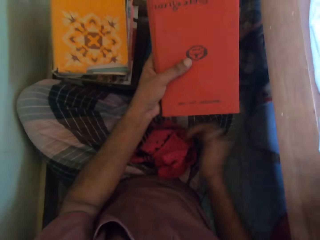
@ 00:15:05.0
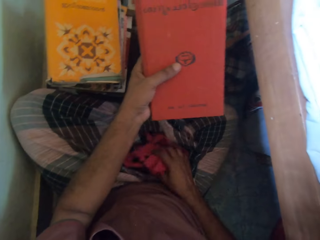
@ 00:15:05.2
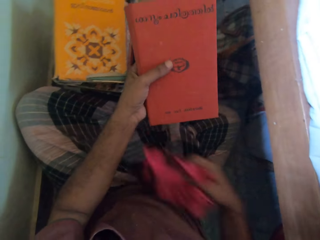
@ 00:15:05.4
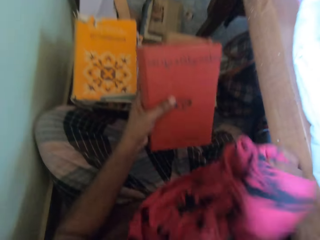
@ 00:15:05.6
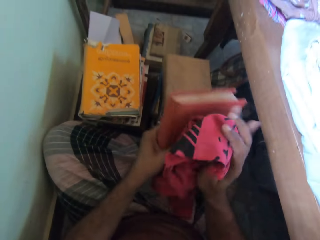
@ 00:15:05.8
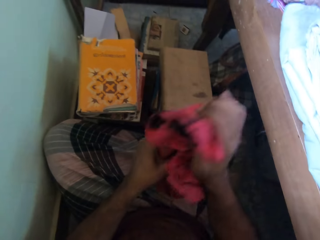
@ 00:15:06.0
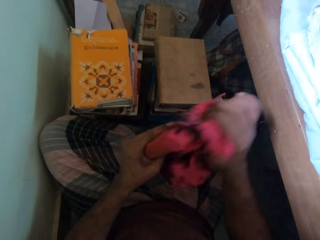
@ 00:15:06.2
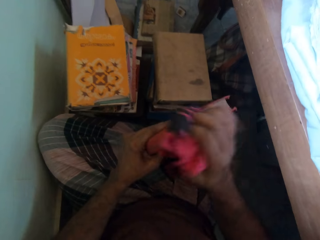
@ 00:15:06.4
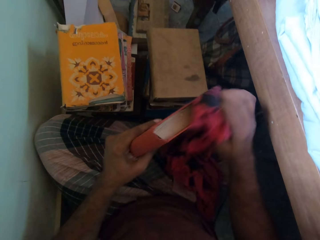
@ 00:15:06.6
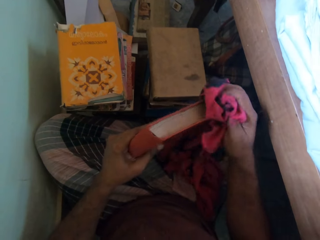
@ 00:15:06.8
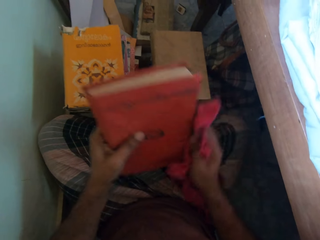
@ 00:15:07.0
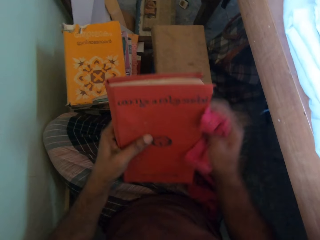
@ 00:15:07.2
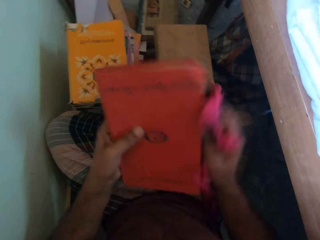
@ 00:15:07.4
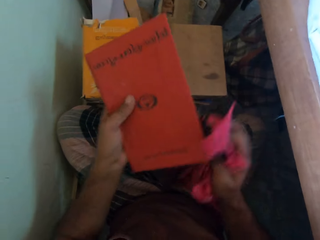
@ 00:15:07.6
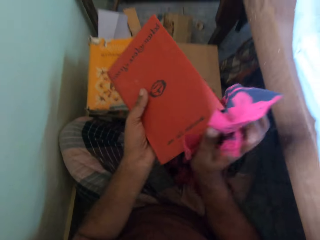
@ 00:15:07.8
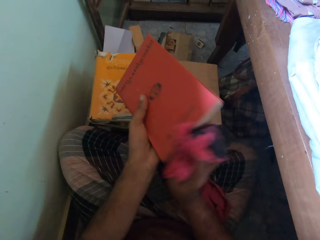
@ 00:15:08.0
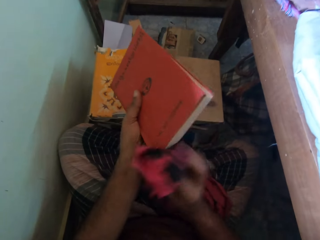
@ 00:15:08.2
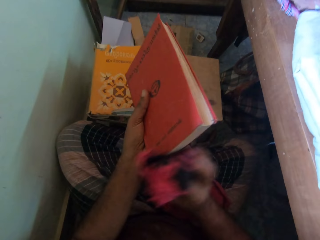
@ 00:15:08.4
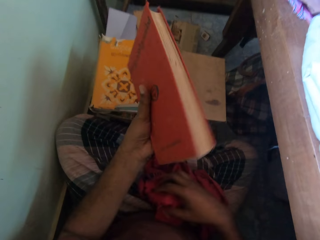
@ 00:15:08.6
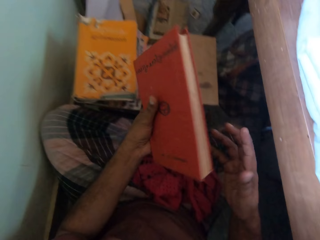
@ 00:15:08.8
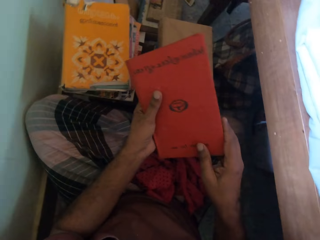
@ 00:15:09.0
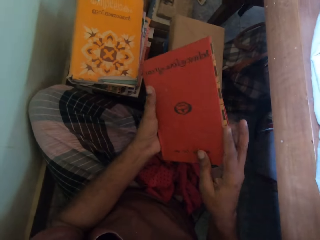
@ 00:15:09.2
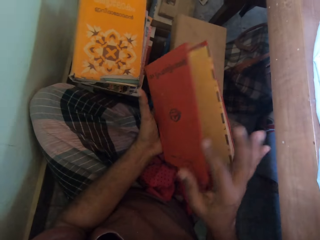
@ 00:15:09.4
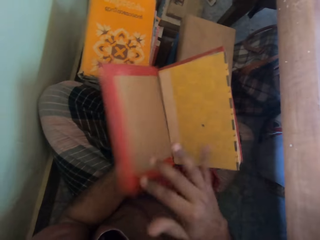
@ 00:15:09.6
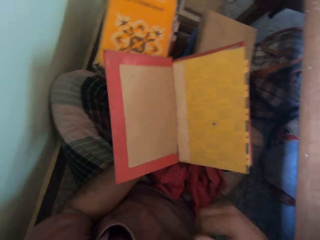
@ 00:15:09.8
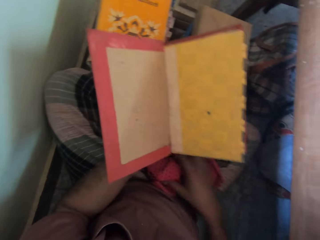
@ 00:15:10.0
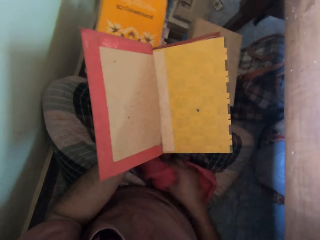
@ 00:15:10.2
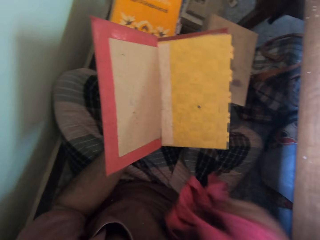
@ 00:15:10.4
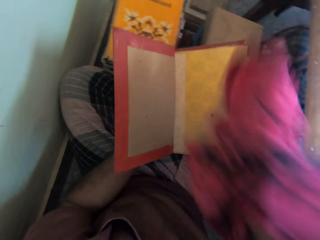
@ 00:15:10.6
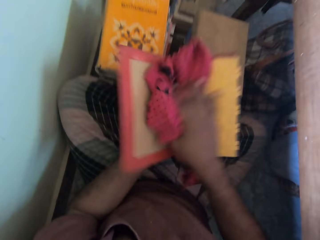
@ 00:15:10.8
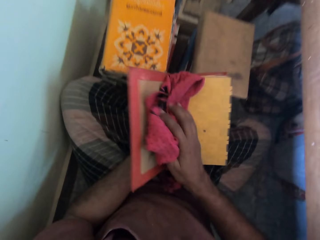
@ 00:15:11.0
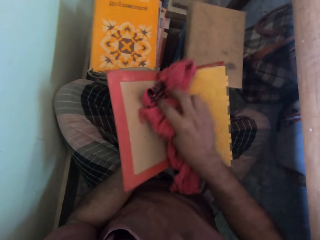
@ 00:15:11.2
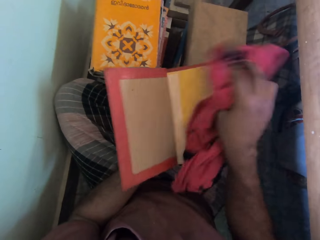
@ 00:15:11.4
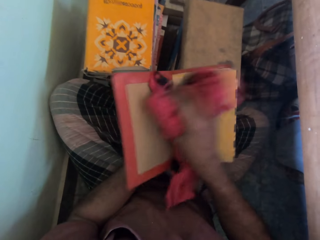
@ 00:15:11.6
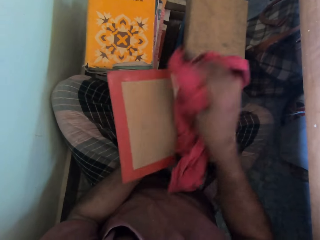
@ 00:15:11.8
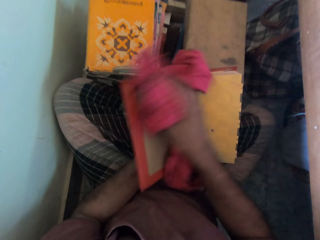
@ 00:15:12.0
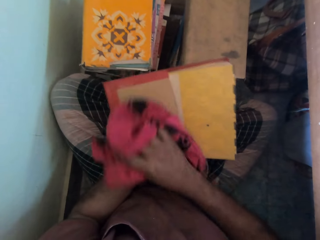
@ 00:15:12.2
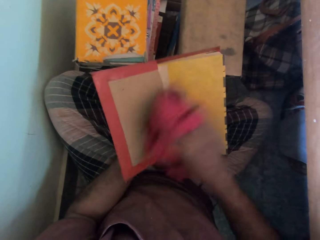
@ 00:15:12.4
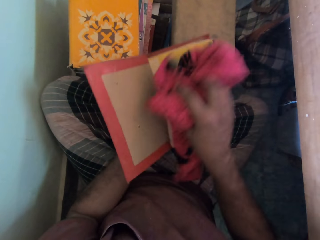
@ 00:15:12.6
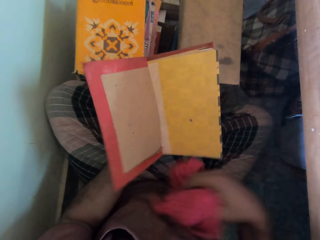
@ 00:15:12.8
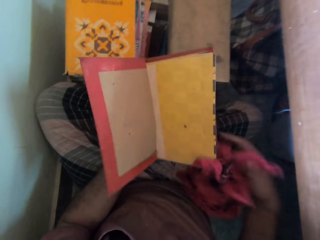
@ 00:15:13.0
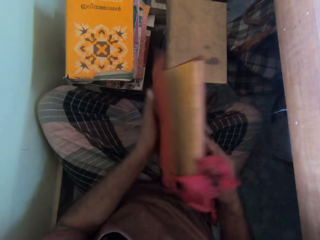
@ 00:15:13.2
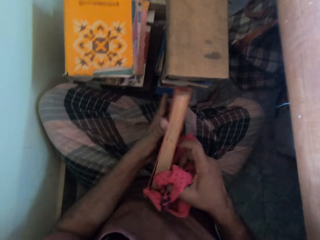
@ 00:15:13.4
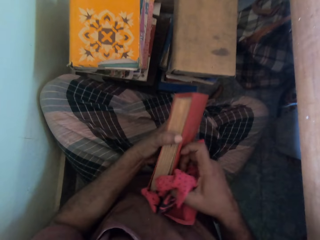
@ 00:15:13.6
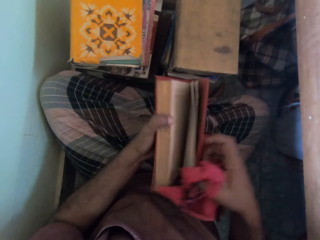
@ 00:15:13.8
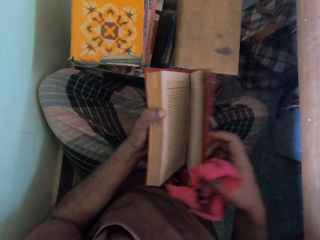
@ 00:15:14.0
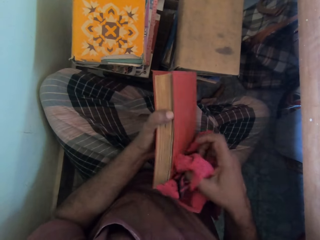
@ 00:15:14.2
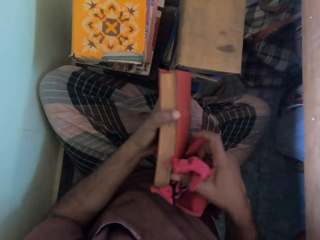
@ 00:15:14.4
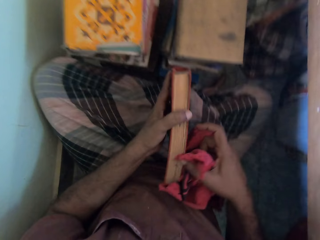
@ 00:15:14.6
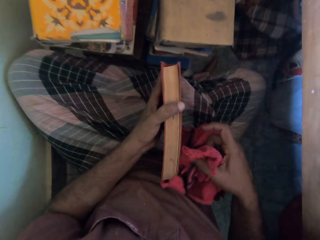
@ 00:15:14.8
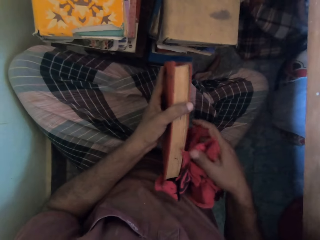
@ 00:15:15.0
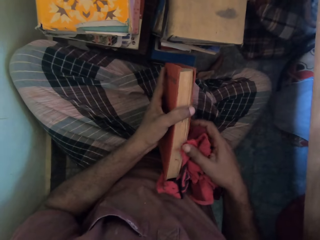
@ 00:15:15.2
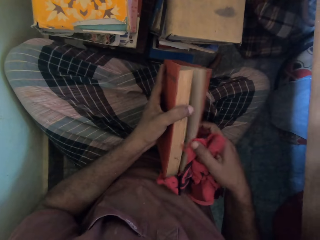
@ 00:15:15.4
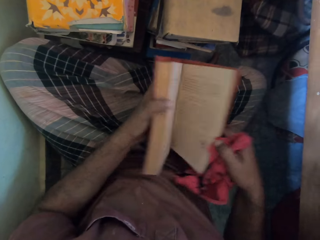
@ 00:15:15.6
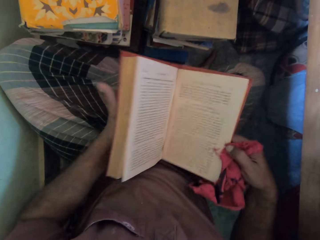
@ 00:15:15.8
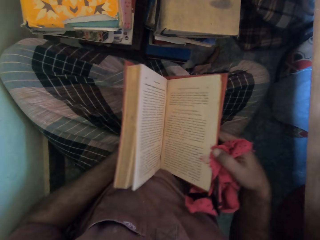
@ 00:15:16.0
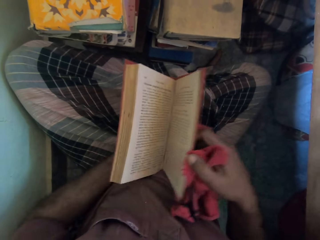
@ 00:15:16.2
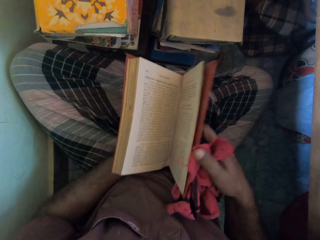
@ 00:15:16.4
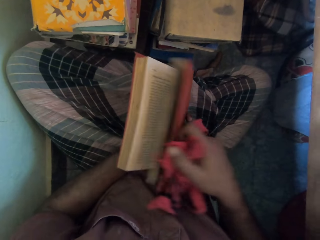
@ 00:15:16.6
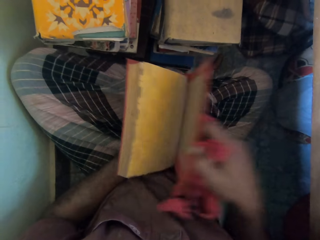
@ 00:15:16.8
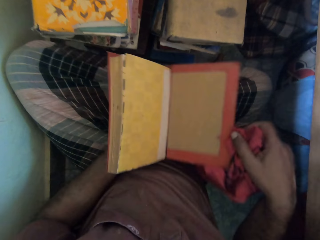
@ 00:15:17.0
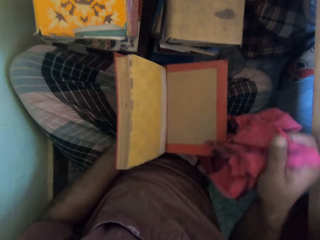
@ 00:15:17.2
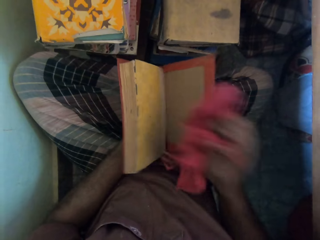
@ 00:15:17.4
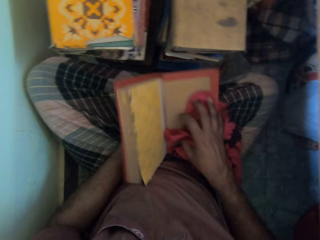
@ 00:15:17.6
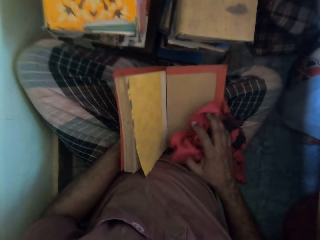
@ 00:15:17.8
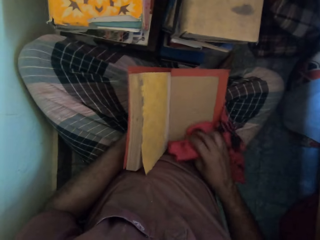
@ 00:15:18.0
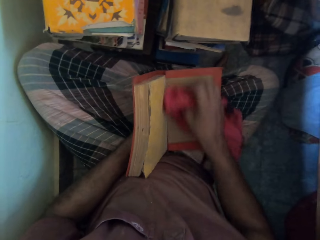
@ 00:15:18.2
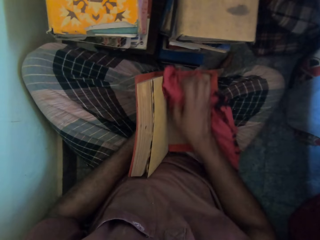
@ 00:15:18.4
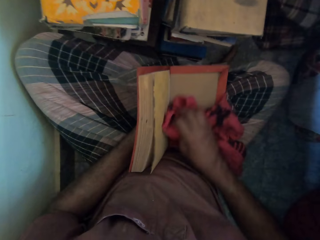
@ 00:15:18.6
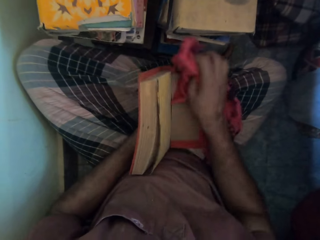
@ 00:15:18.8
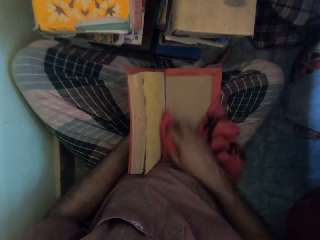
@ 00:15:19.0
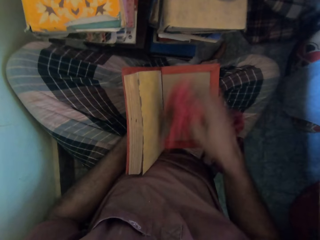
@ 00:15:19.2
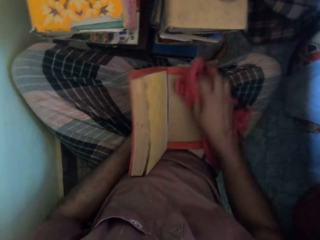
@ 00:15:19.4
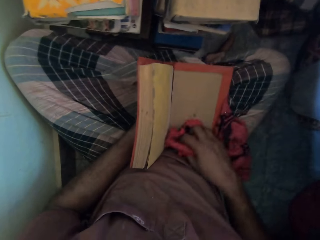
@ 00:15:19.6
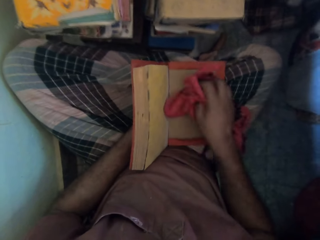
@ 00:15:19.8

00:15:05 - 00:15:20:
The camera wearer picks the rag from his legs with his right hand. He cleans the book with the rag in his right hand. He drops the rag on his legs with his right hand. He opens the book with his left hand. He picks the rag from his legs with his right hand. He cleans the book with the rag in his right hand. He closes the book. He opens the book with his left hand. He cleans the book with the rag in his right hand.

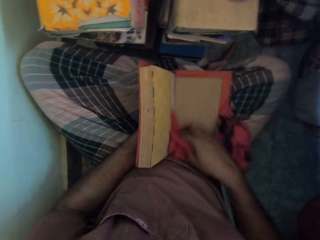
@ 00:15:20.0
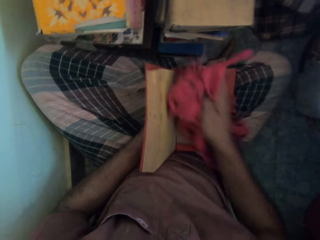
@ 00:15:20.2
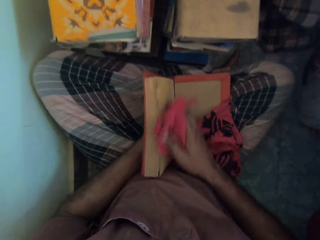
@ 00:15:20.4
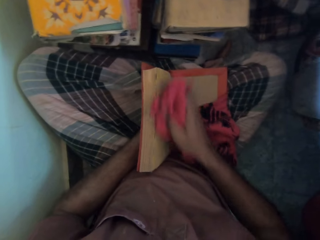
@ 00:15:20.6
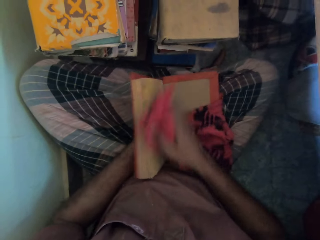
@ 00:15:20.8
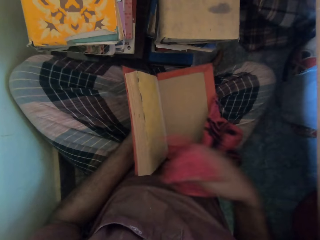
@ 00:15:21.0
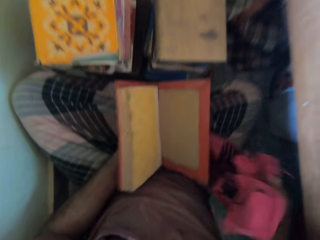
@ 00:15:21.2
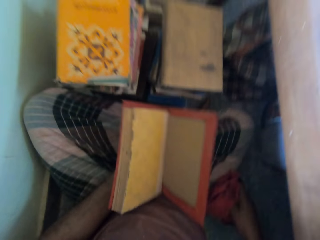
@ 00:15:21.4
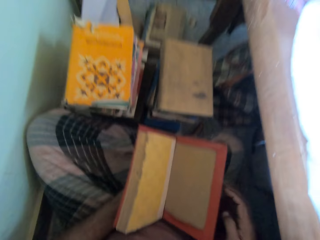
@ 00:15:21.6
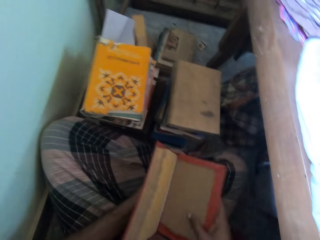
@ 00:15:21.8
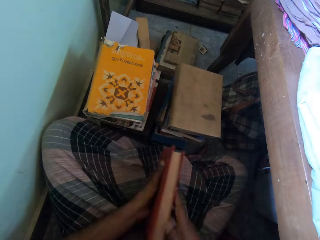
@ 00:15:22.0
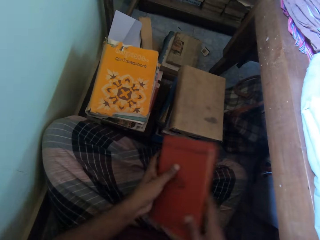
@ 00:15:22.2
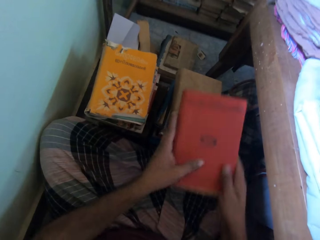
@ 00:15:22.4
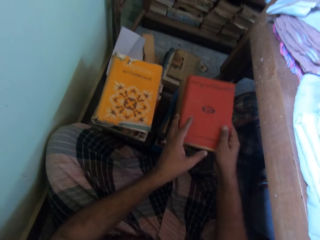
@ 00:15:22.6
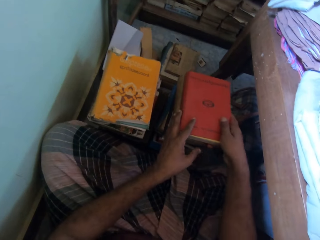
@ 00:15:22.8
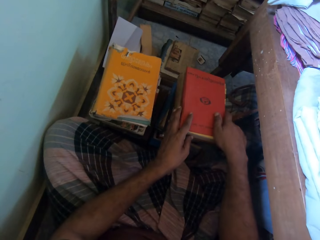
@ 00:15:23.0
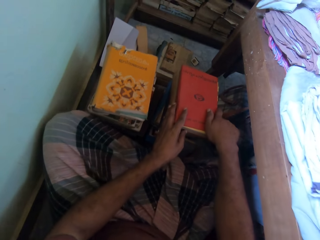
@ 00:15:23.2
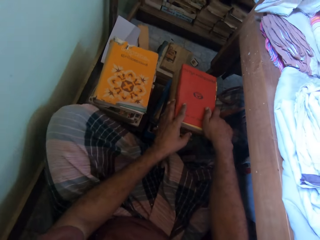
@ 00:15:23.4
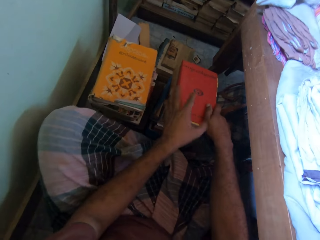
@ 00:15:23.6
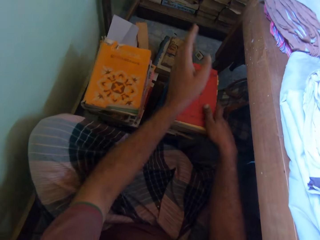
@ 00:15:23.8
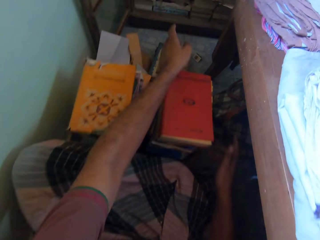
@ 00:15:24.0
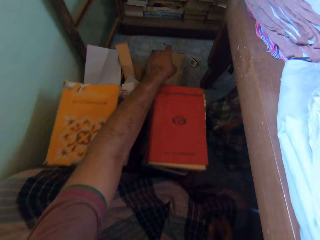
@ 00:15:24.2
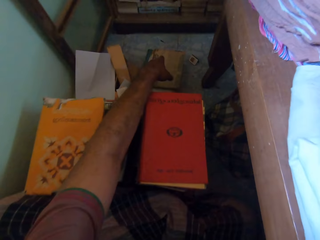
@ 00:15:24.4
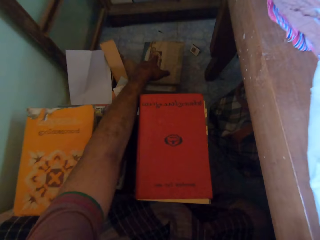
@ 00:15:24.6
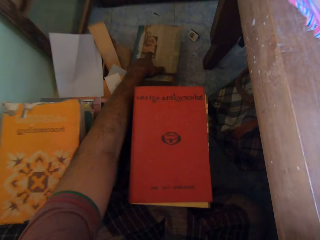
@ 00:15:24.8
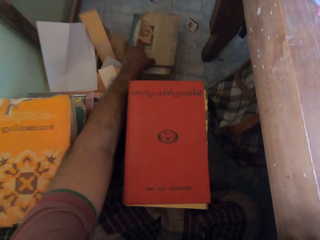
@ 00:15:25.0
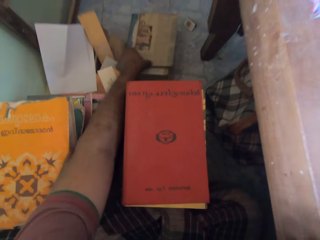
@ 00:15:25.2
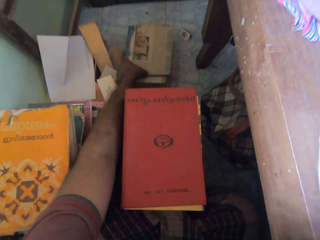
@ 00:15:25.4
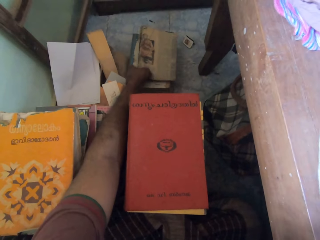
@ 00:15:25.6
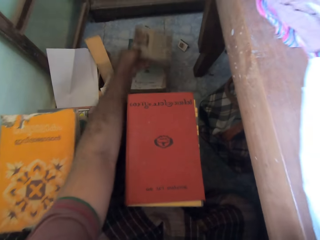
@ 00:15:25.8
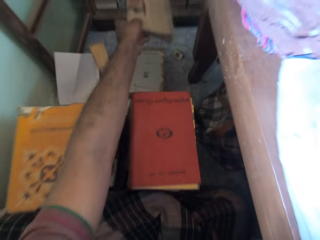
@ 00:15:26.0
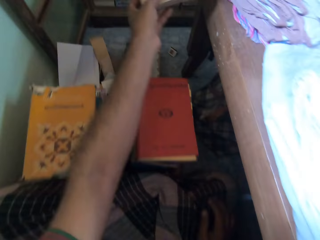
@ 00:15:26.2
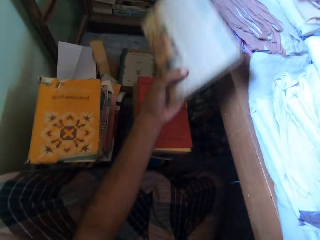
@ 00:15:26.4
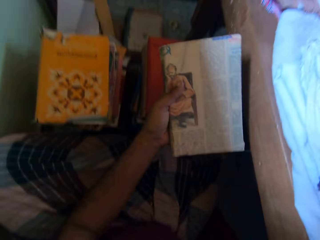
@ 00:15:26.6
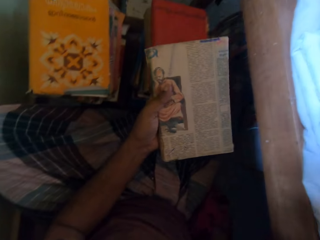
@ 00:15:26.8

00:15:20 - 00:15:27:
The camera wearer drops the rag on his legs with his right hand. He closes the book with his hands. He drops the book on the stack with his hands. He picks a book from the stack with his left hand. He picks the rag from his legs with his right hand.
